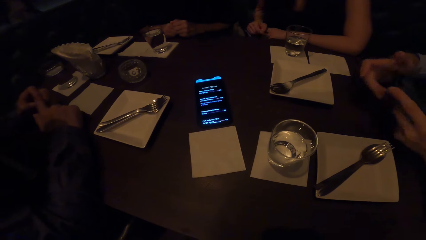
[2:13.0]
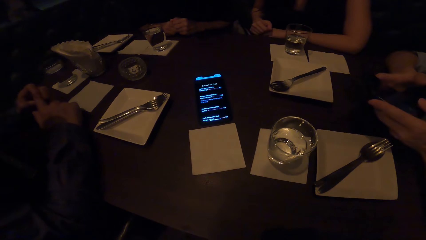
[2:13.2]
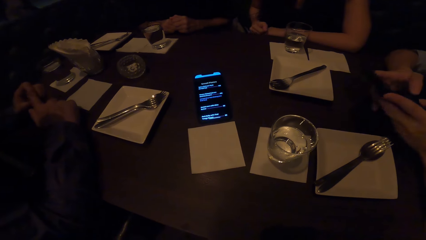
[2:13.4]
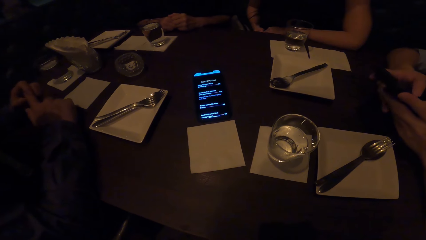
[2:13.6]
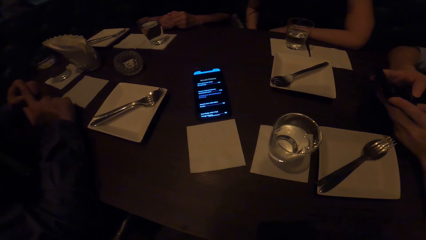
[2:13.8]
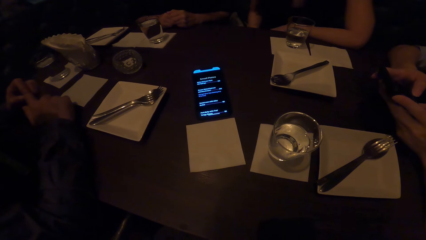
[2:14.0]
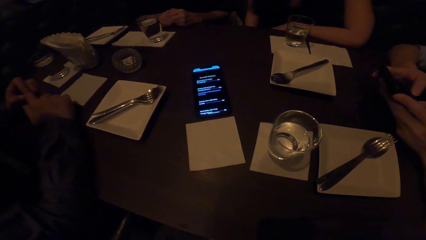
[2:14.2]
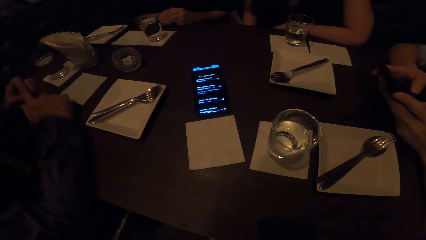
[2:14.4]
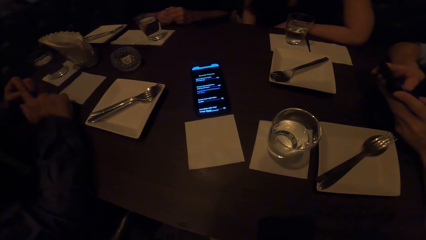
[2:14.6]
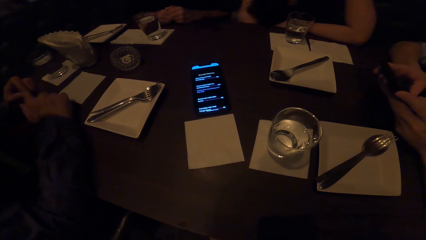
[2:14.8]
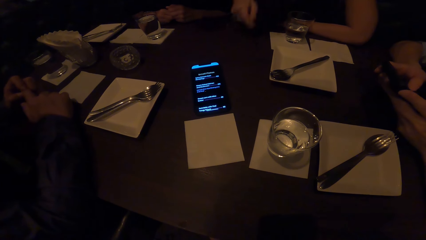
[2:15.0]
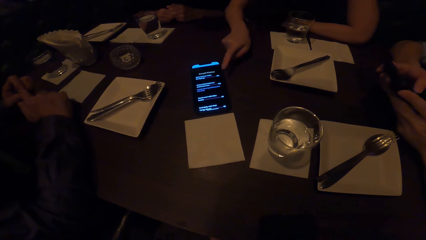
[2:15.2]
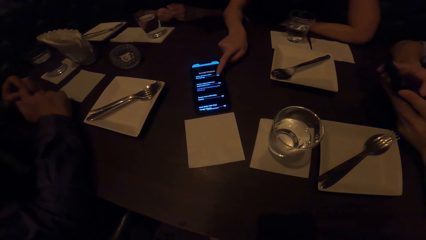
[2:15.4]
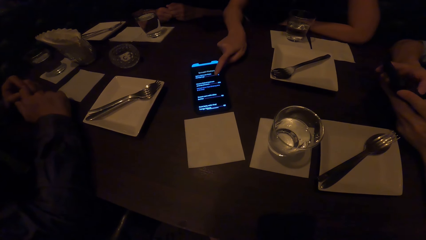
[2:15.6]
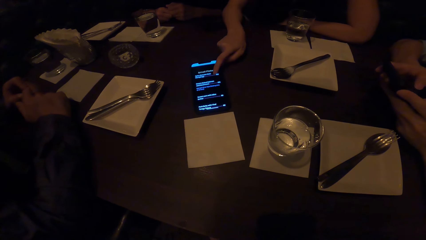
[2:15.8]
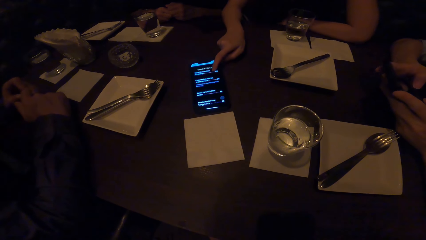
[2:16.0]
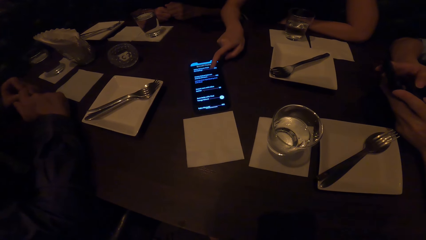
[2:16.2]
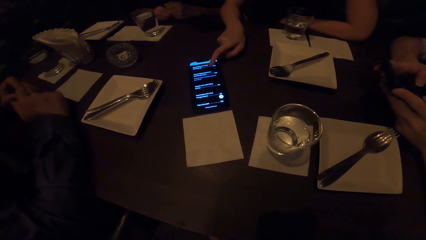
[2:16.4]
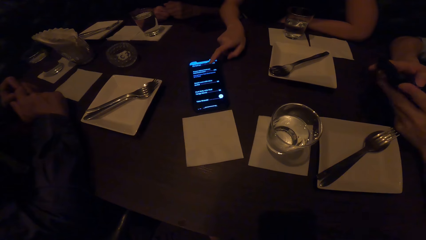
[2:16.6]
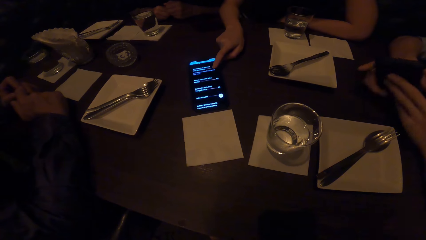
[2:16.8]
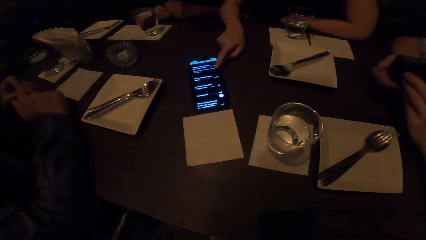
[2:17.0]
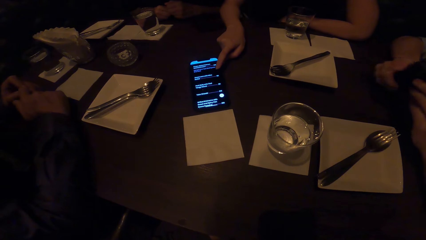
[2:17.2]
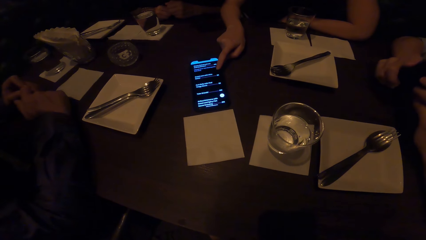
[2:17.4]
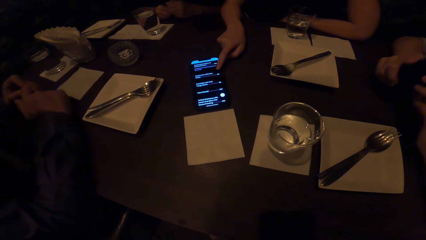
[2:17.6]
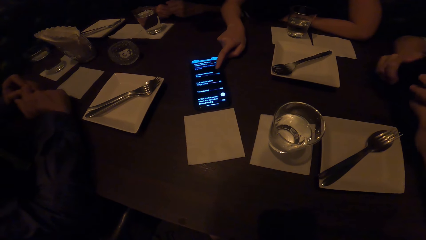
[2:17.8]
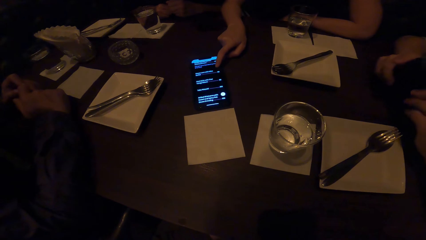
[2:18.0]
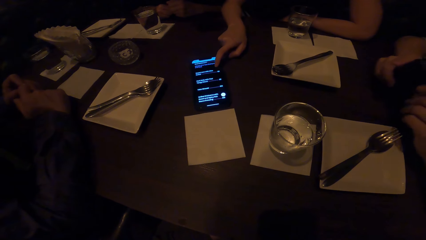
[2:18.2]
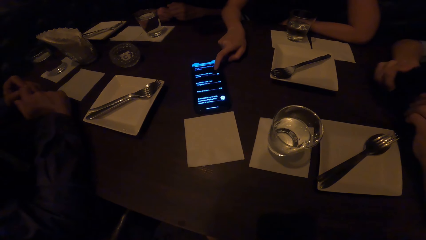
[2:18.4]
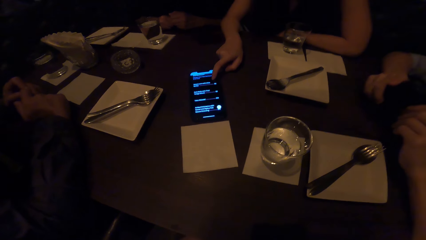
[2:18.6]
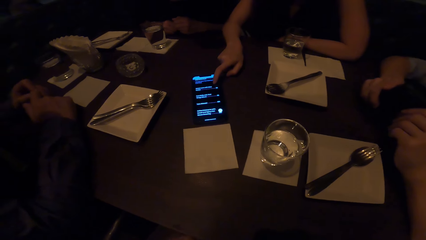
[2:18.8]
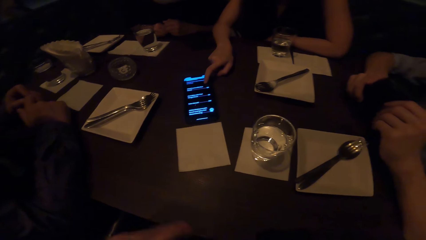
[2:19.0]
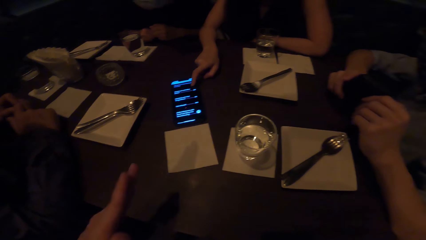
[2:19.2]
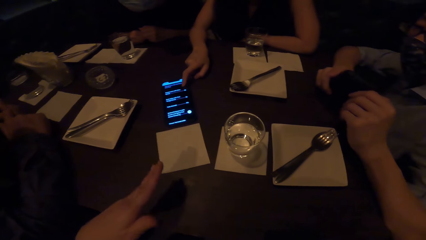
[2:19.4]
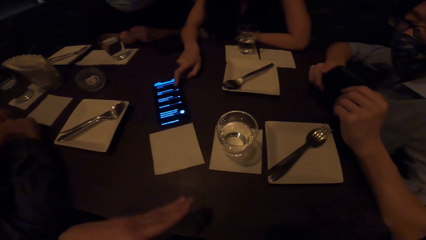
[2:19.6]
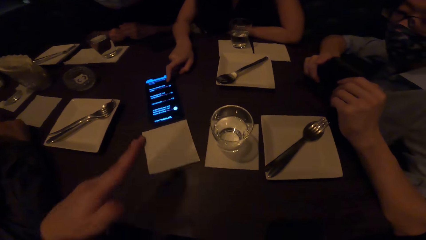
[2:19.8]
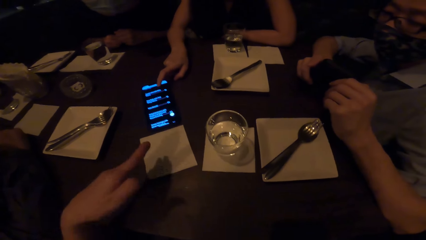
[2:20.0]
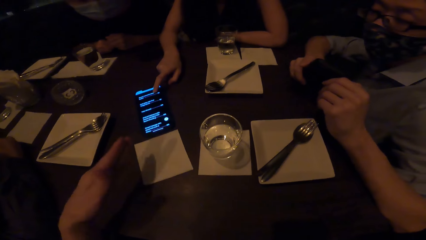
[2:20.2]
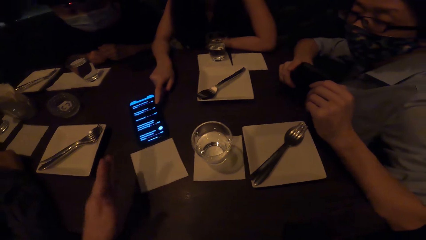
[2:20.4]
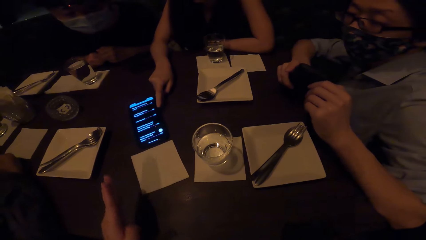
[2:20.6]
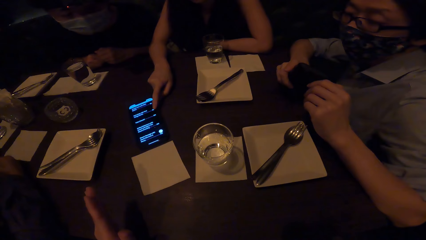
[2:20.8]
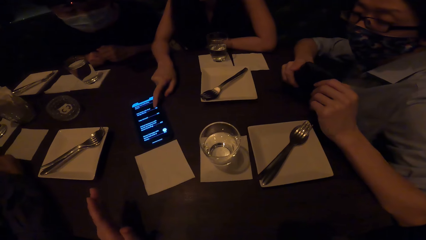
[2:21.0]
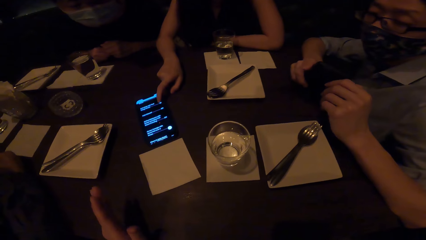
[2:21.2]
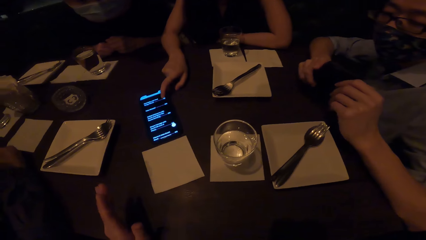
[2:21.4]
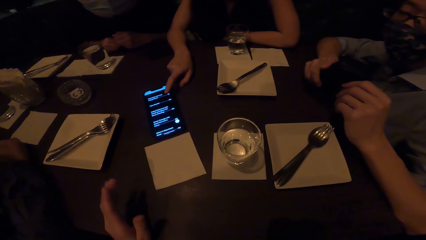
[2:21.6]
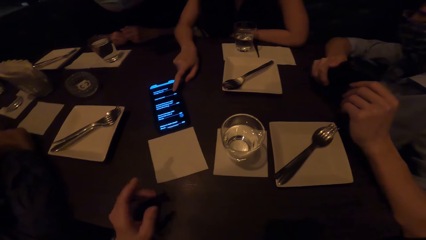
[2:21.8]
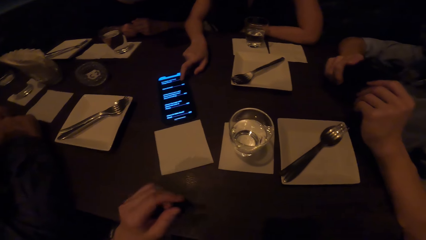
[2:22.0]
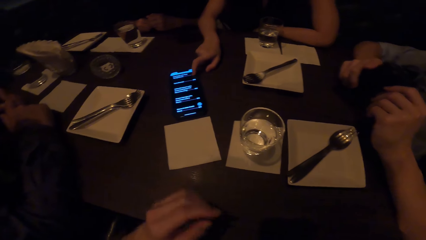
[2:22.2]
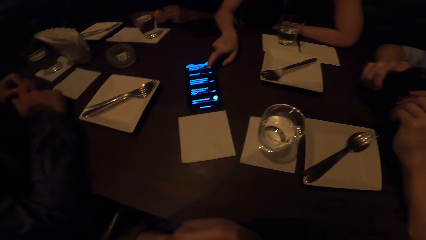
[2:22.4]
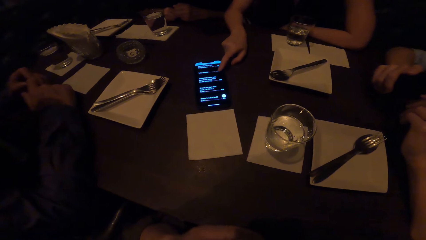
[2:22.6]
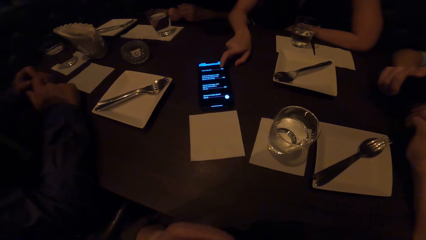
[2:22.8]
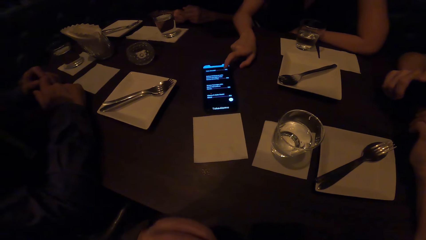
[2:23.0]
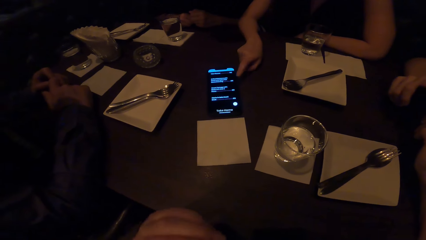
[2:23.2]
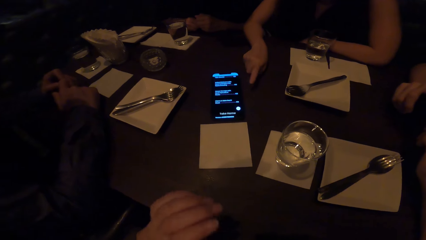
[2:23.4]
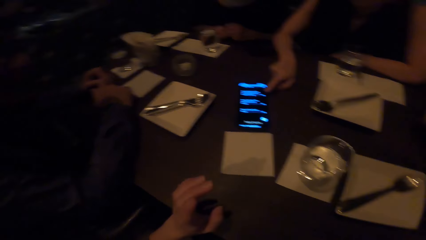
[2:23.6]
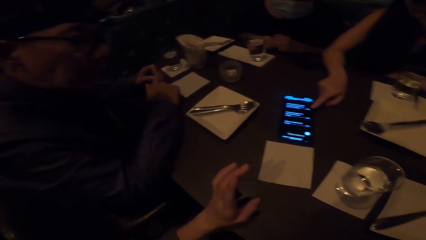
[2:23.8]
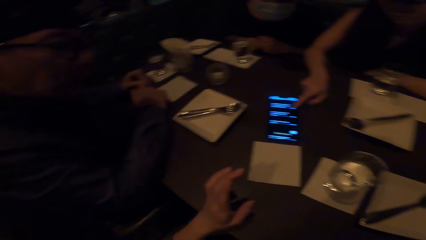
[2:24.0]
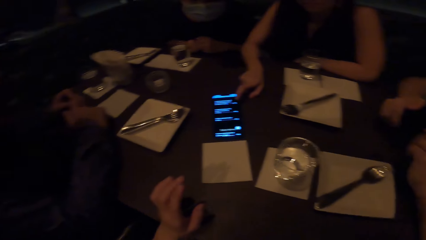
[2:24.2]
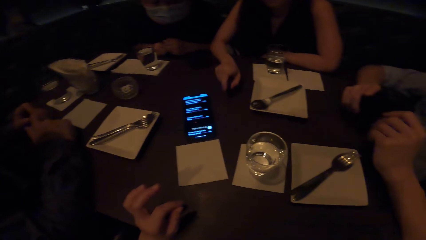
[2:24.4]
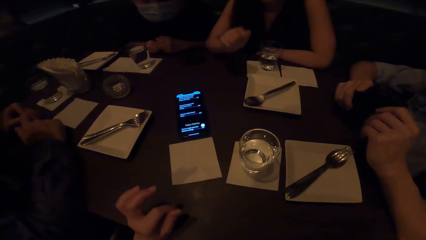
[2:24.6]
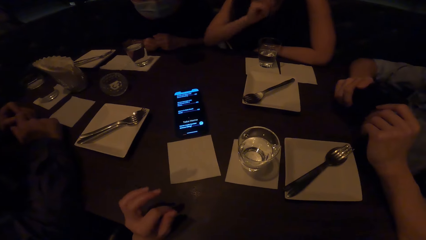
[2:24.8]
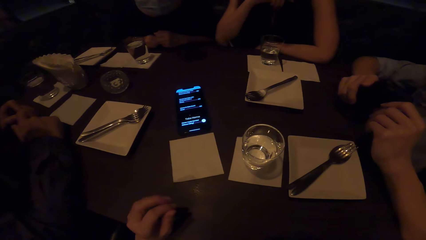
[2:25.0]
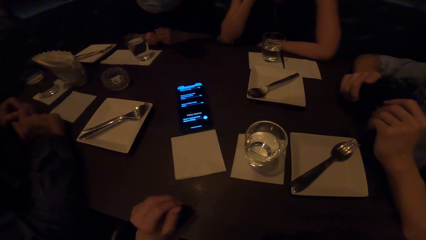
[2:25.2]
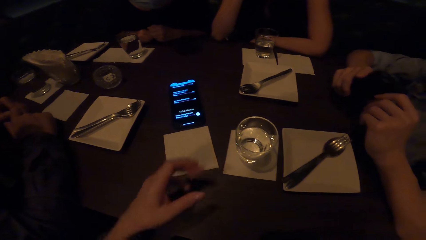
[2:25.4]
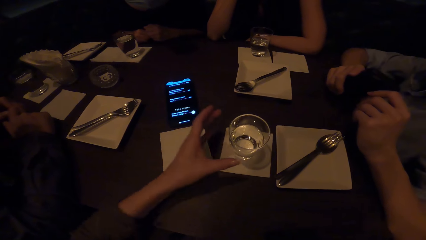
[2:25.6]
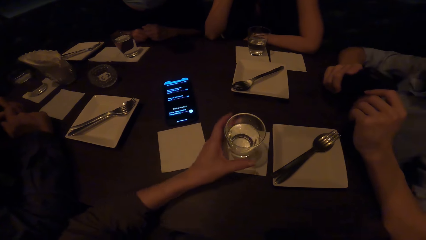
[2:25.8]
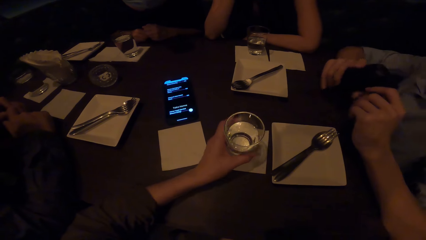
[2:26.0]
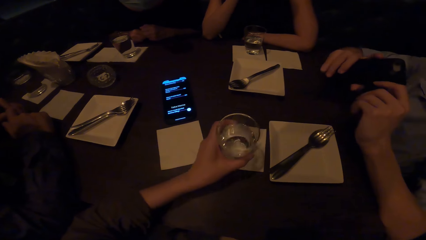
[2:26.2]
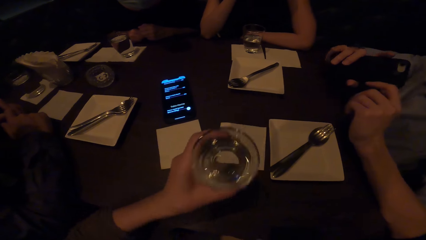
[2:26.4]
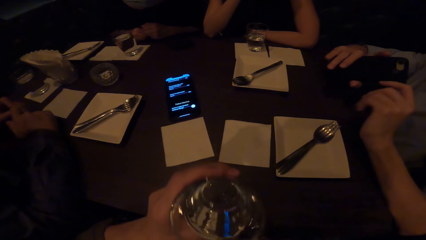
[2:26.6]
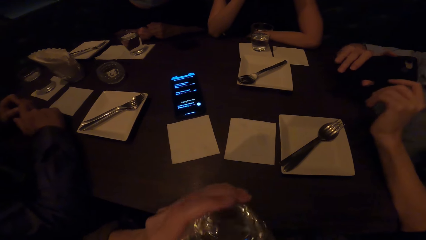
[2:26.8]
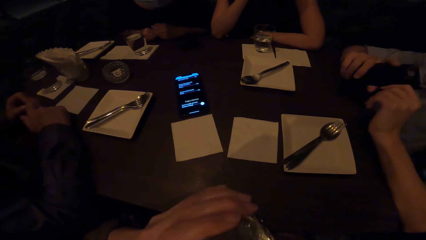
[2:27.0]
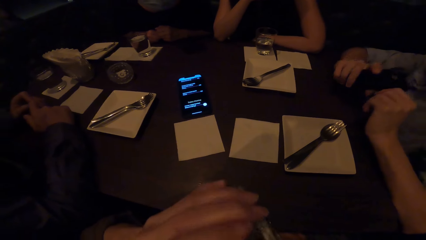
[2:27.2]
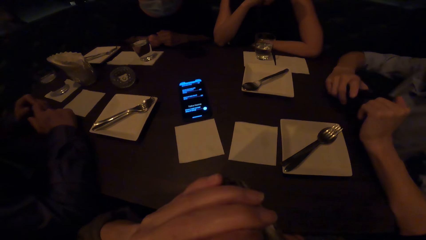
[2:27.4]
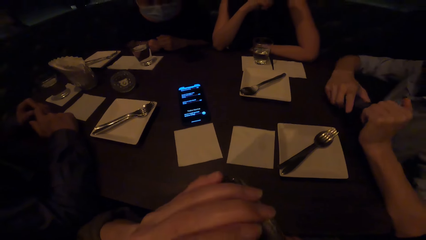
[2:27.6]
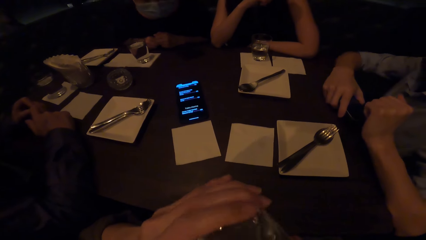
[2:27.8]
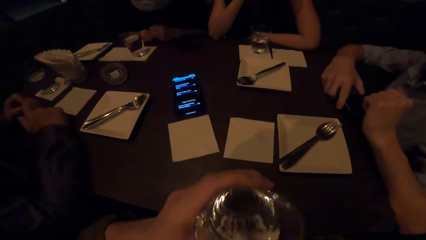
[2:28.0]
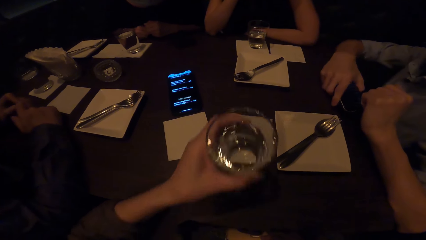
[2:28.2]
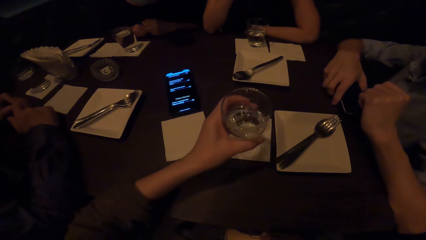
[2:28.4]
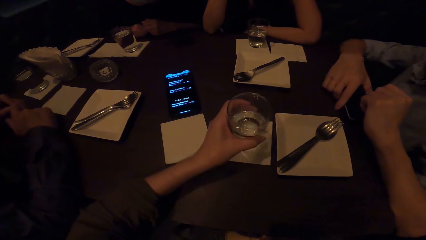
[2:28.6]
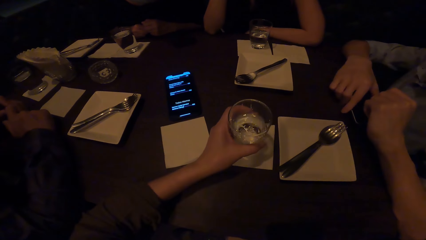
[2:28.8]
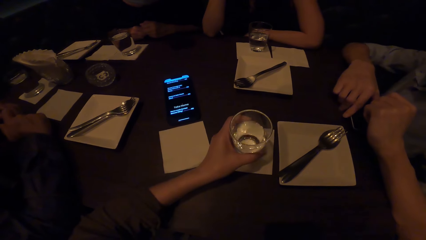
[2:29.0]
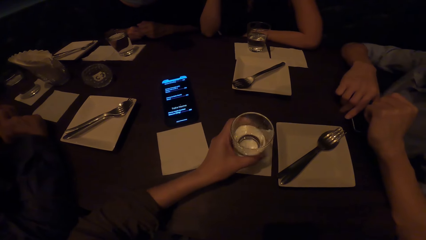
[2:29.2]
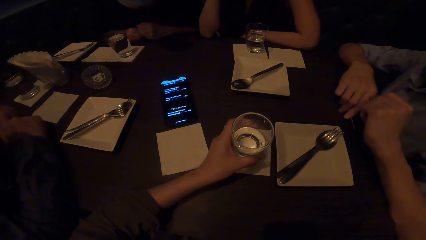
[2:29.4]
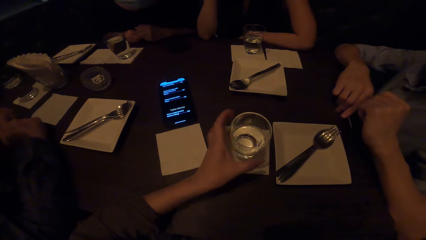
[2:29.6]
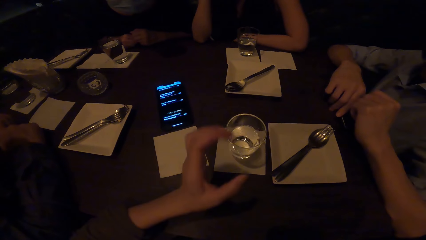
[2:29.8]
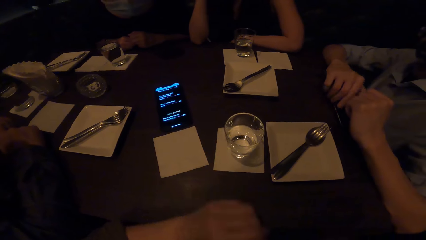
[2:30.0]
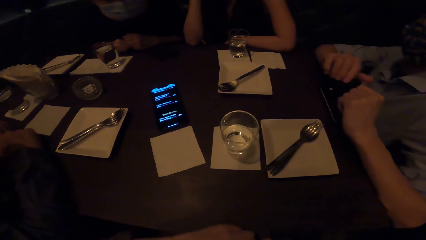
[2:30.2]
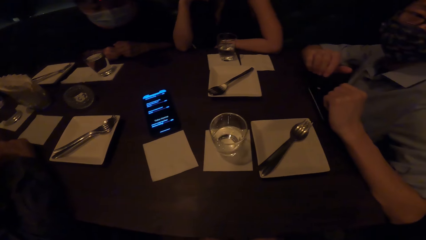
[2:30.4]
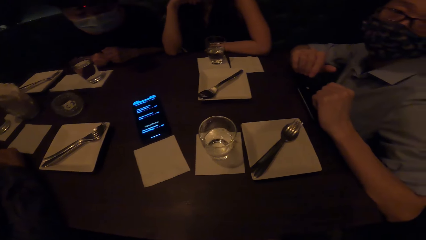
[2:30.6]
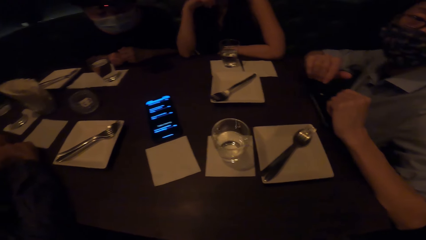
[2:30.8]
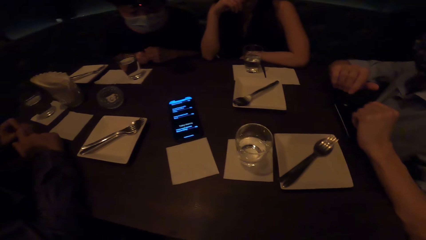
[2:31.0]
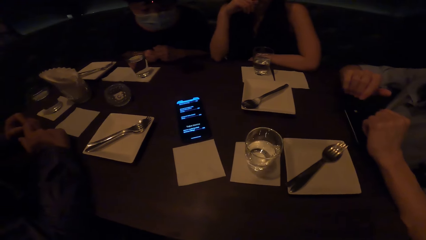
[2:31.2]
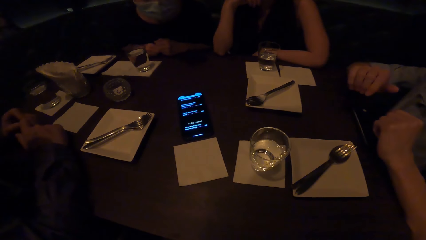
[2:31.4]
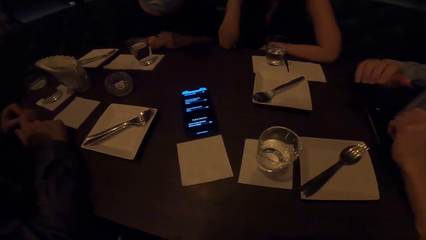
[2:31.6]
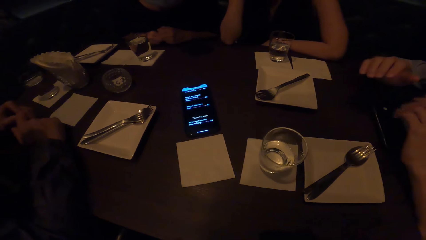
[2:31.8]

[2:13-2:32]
A man operates a phone. A woman points at the phone. The woman operates the phone. The camera wearer gestures at the woman. The woman operates the phone. The camera wearer looks around the table. They pick up a glass of water, drink water from the glass, and place the glass on the table.
